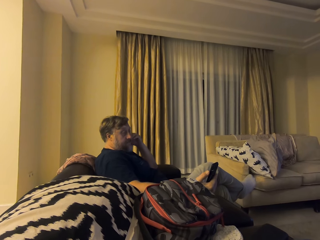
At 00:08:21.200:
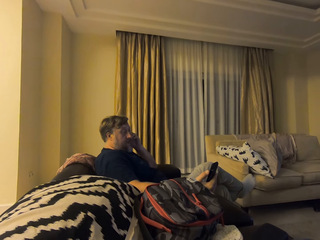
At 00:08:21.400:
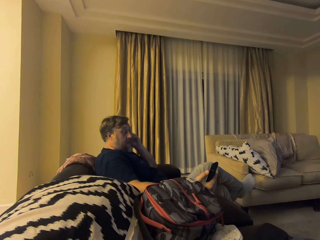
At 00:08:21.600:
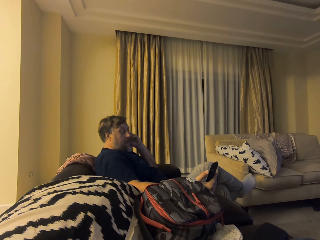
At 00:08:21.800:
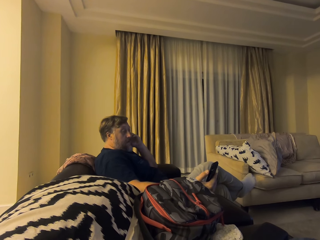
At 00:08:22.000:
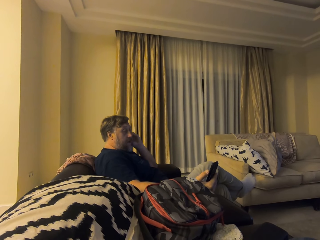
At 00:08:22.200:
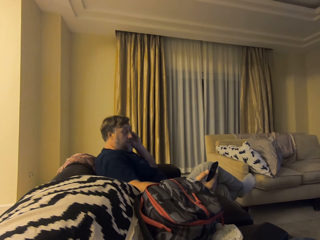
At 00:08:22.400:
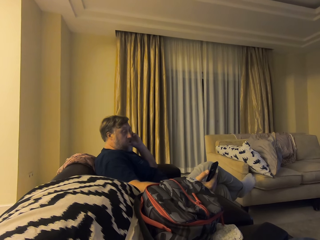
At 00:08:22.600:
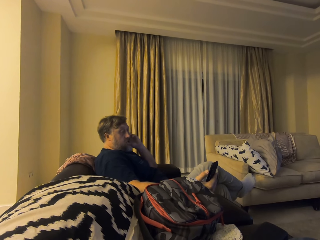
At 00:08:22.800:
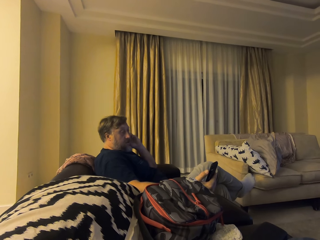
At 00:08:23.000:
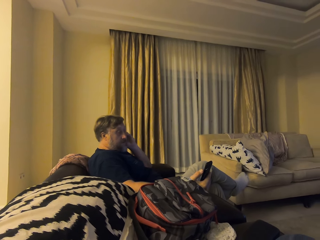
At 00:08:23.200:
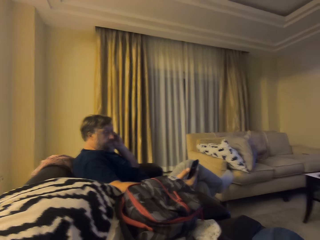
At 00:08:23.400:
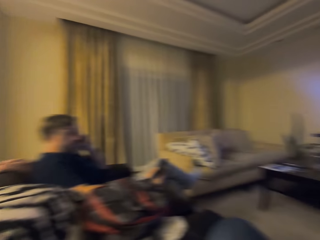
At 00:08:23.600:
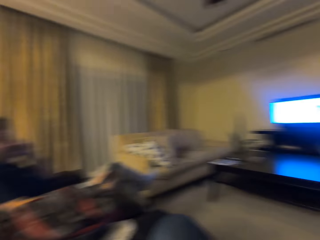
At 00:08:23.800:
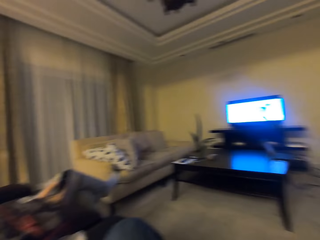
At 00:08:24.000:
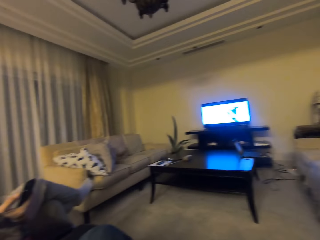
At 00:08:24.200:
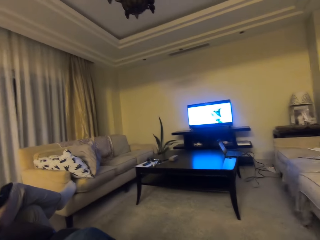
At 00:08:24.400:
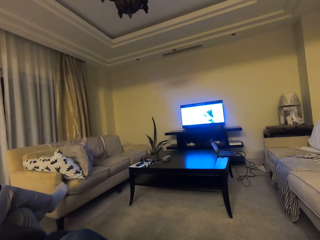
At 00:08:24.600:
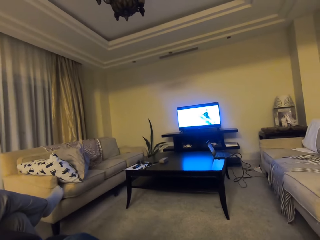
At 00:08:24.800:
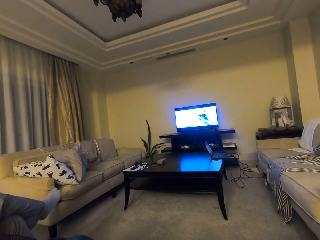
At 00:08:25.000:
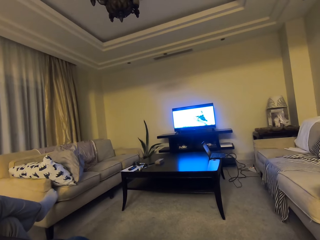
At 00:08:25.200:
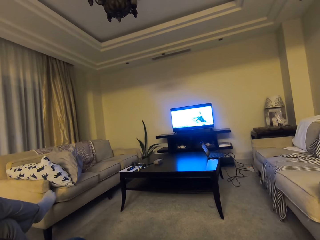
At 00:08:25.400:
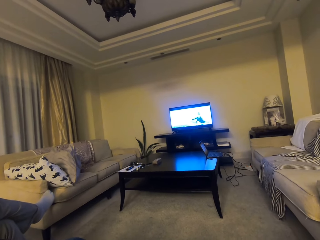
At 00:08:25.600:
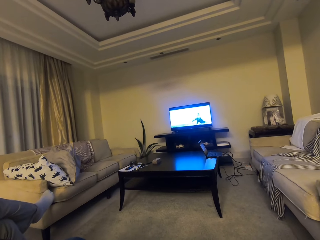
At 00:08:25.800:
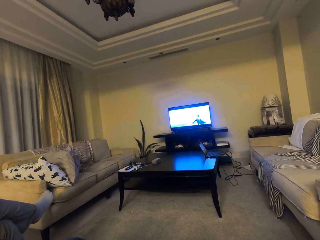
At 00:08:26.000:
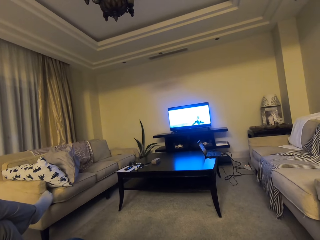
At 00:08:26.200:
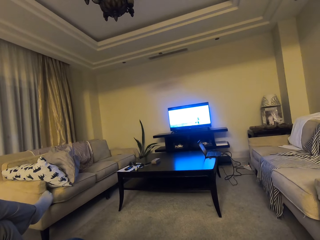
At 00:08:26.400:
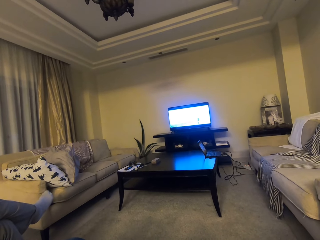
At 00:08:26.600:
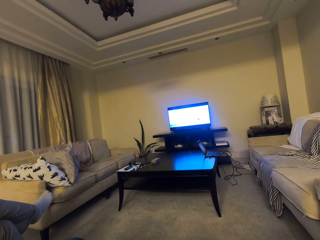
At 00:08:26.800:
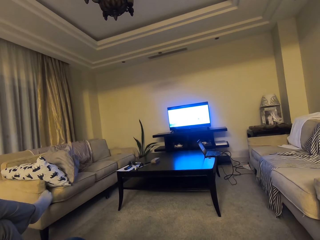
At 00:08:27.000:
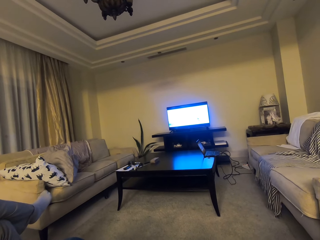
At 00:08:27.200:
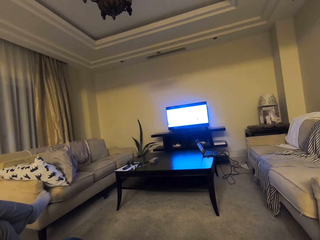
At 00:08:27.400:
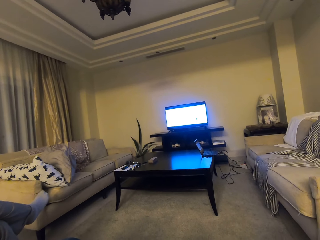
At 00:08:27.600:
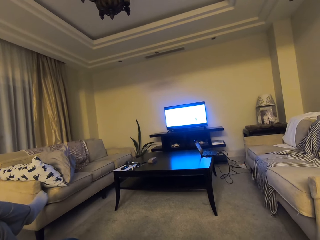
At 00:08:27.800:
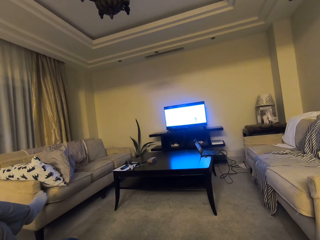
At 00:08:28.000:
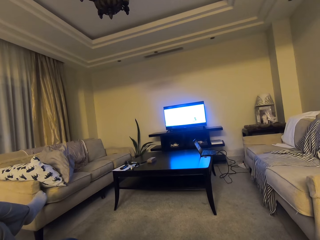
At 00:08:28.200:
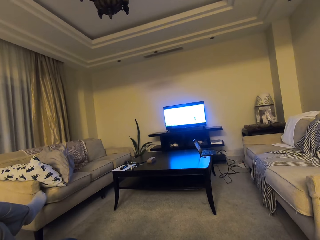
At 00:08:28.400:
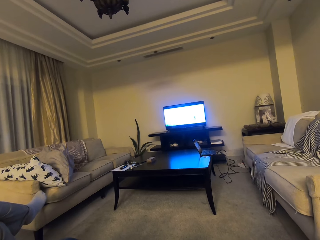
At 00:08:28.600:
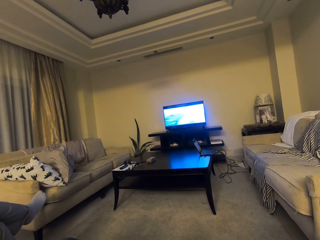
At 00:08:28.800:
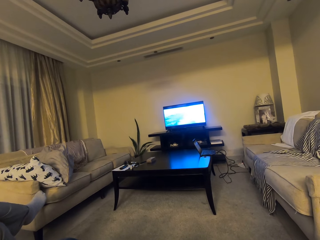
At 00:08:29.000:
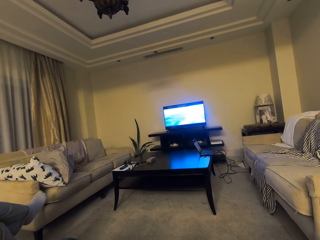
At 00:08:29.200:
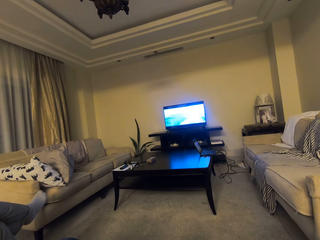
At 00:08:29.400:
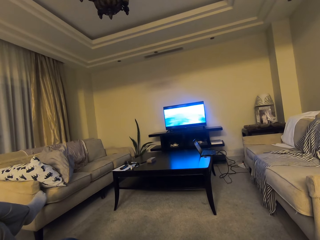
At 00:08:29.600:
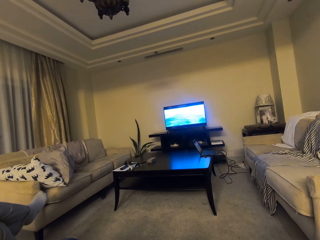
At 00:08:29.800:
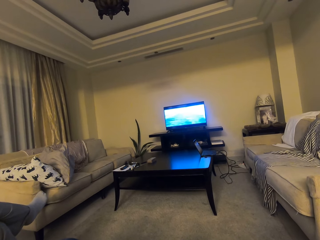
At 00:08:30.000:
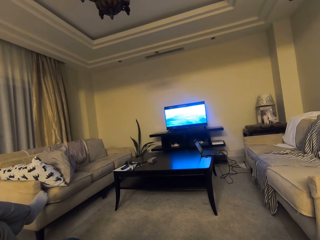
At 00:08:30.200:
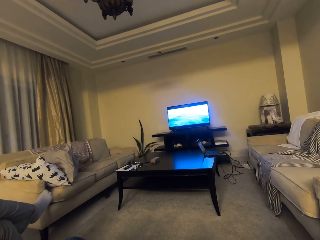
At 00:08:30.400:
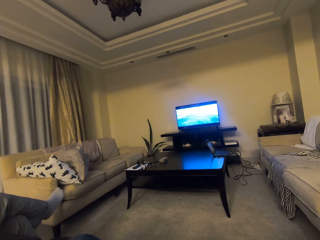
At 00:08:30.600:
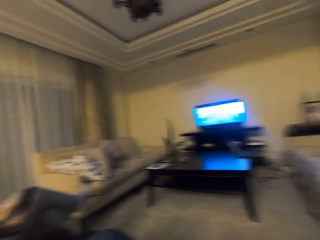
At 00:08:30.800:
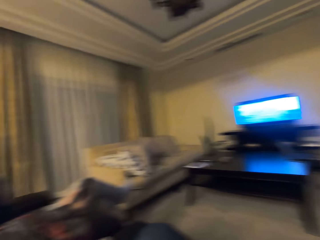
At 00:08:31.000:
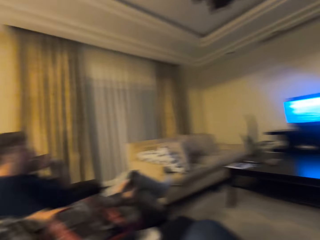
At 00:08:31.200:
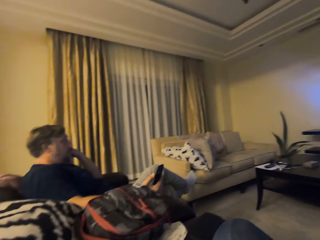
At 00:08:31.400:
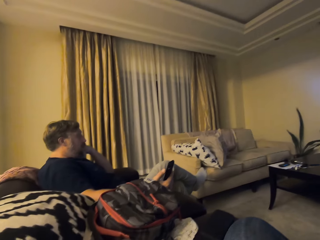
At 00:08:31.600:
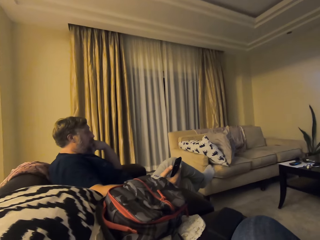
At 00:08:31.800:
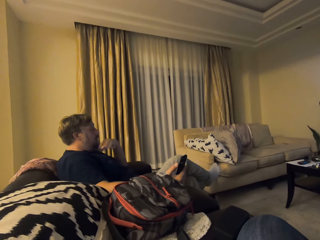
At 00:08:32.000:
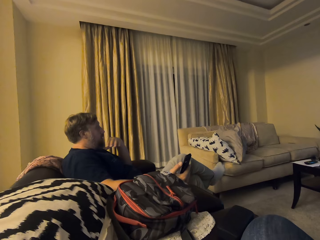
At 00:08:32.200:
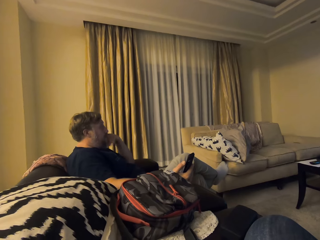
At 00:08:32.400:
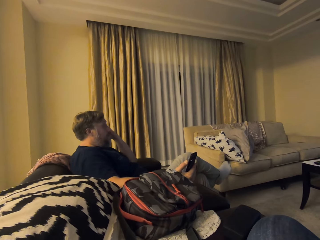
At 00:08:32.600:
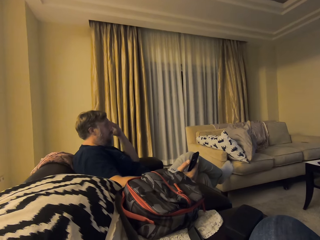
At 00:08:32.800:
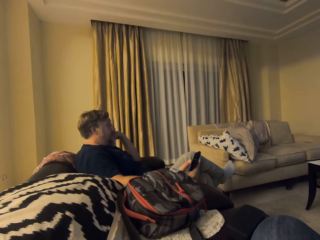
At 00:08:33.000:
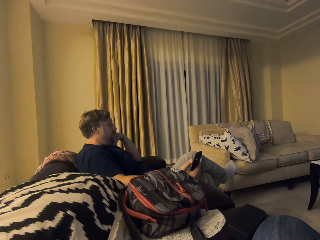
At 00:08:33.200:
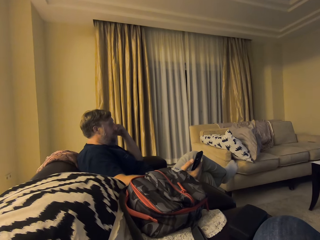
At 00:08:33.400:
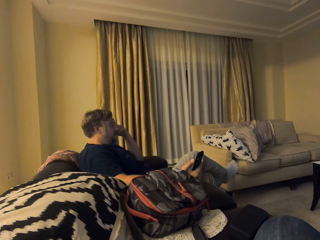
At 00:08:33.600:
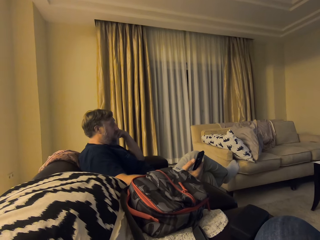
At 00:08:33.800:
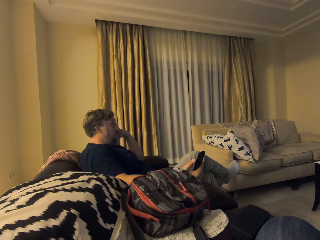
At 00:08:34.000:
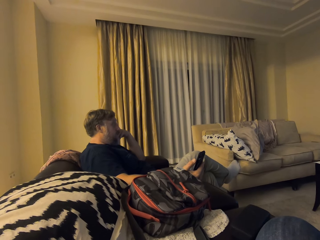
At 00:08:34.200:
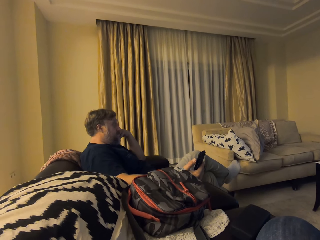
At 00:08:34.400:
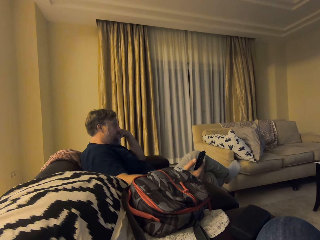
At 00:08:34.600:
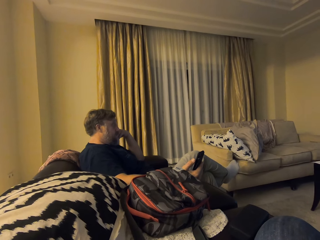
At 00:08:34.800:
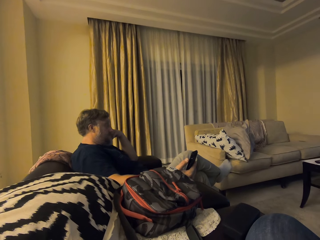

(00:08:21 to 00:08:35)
The camera wearer looks around. They turn. They turn again. They watch a television. They turn. They talk to the person.

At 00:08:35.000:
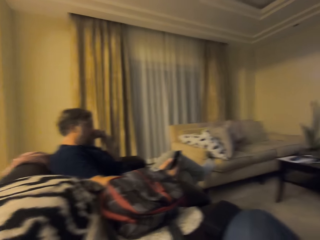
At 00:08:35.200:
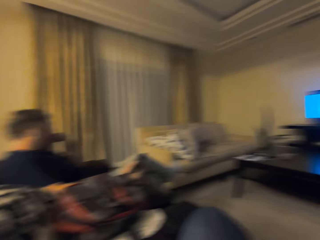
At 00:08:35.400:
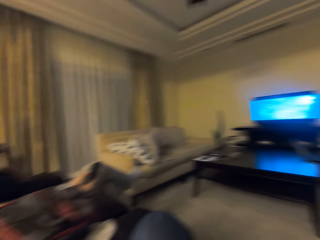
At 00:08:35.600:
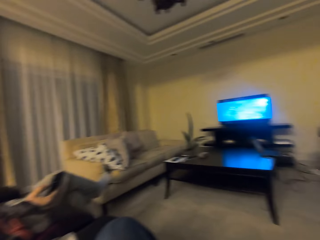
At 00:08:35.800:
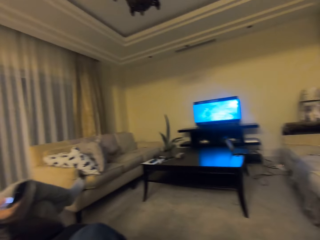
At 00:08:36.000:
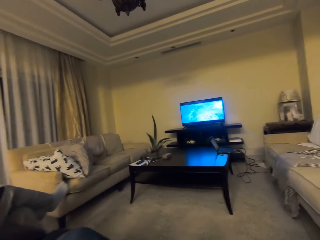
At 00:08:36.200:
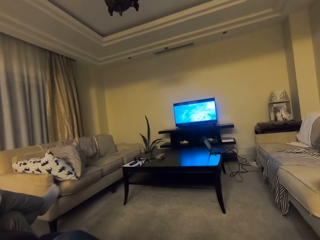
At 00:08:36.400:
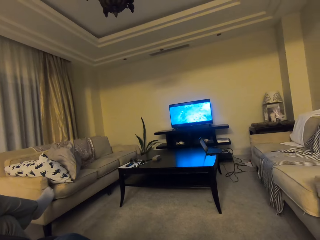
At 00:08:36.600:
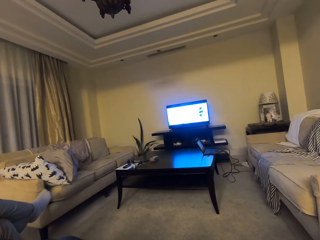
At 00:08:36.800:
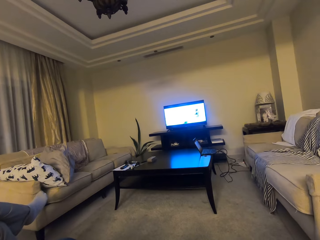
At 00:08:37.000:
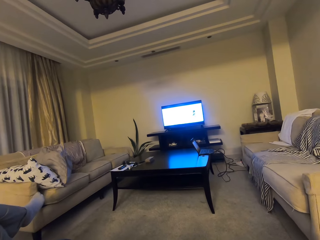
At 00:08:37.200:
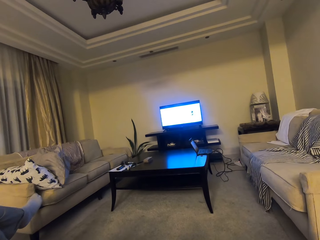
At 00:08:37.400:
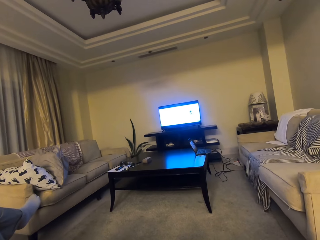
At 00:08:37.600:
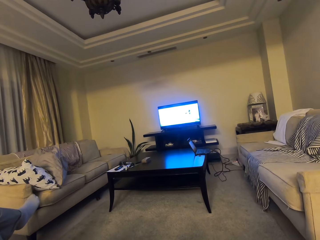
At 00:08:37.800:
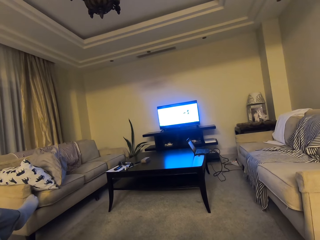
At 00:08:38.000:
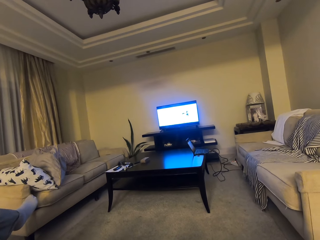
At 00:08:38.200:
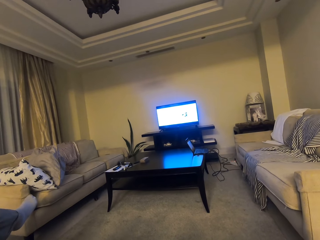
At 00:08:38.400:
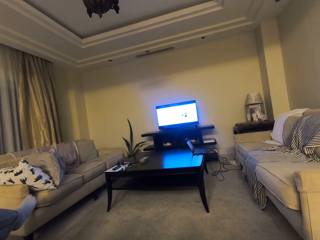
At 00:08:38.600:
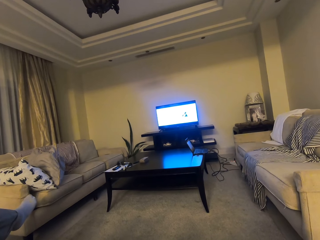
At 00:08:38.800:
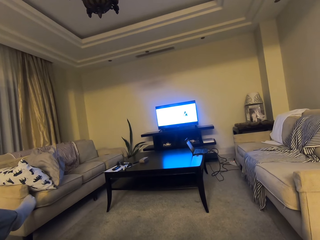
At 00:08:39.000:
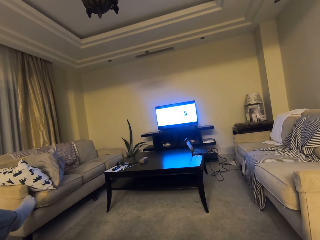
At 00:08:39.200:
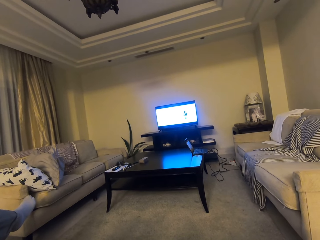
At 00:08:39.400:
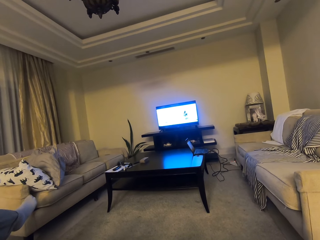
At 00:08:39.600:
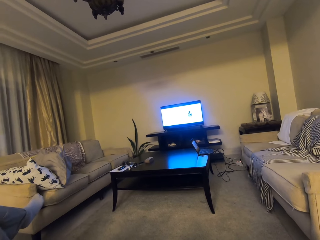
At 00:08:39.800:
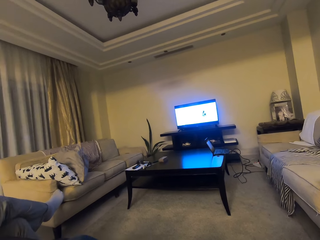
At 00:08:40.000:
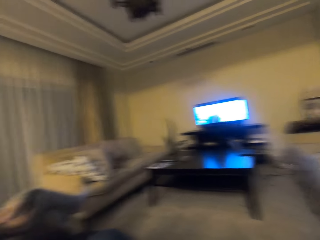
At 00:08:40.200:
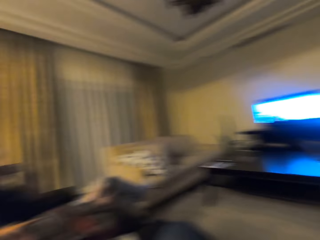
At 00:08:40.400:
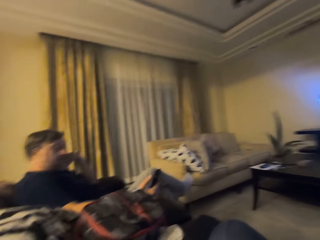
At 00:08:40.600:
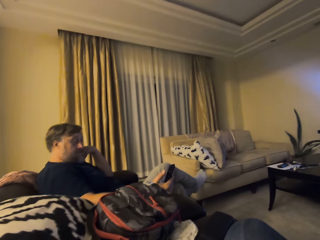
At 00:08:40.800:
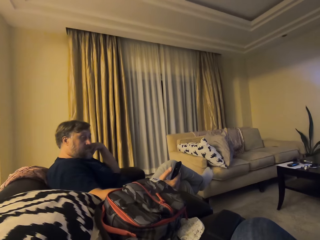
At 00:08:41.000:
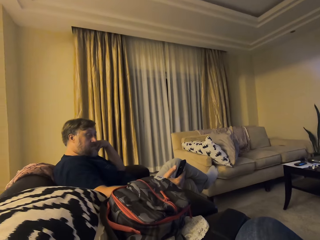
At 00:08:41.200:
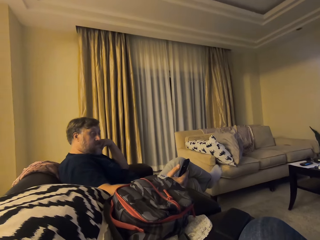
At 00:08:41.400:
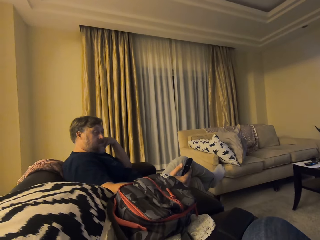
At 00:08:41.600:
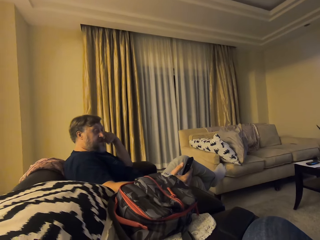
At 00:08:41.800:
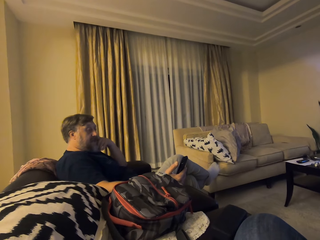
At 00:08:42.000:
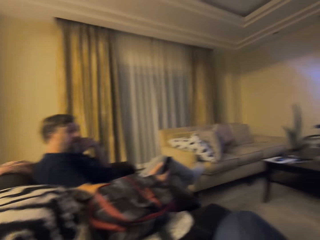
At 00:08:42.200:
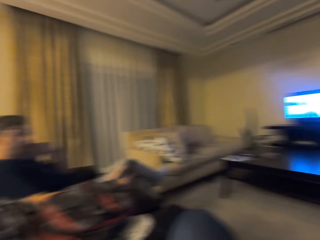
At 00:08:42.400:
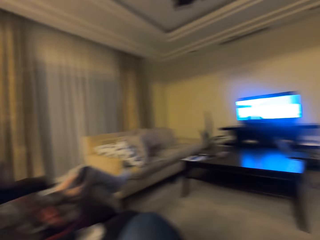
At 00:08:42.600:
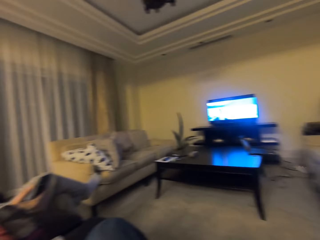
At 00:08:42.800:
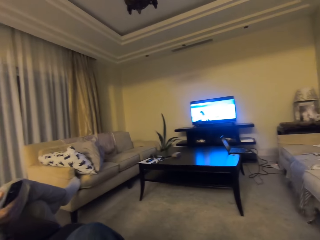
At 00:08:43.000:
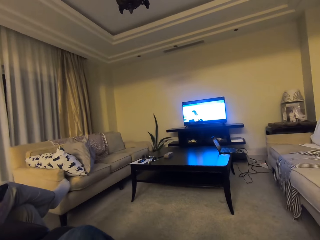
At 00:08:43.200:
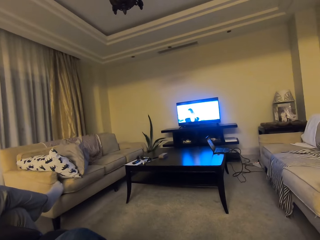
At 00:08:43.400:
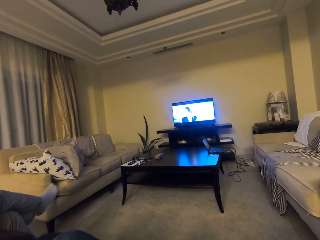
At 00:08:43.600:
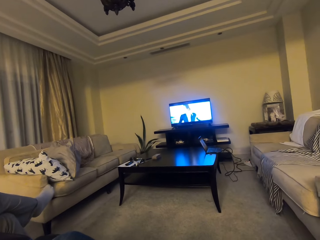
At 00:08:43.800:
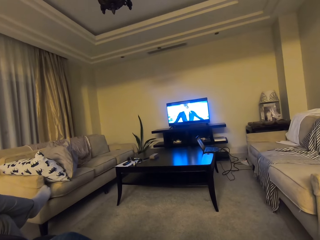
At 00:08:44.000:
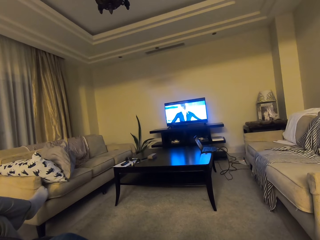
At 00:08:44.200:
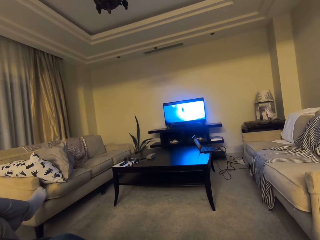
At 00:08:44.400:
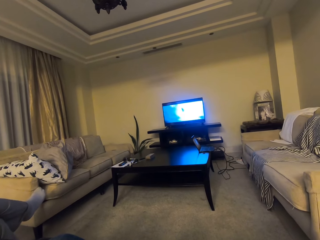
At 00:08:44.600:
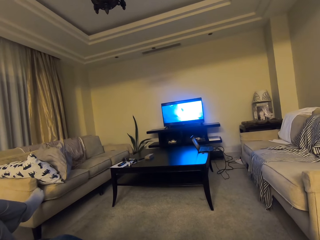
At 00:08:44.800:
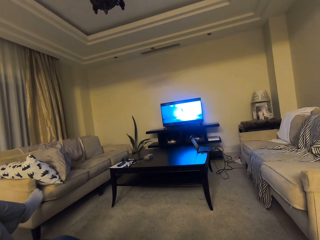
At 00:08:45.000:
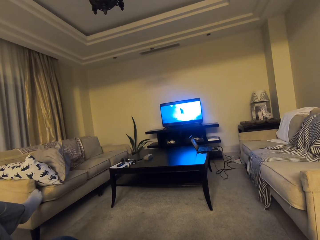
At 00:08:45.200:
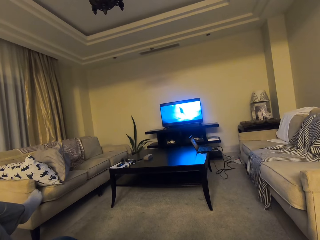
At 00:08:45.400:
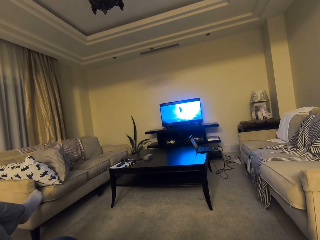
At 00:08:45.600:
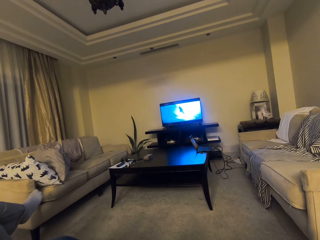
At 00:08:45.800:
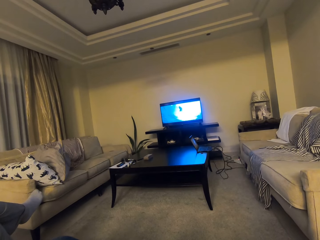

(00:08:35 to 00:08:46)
The camera wearer turns. They watch a television. They turn. They talk to a person. They turn. They watch the television.
